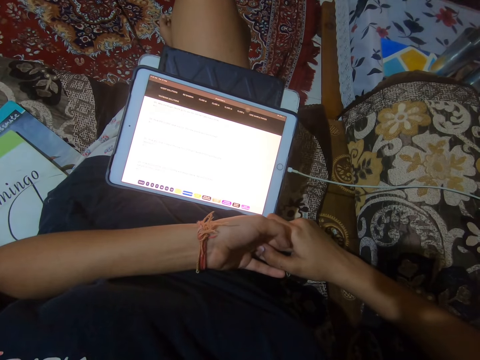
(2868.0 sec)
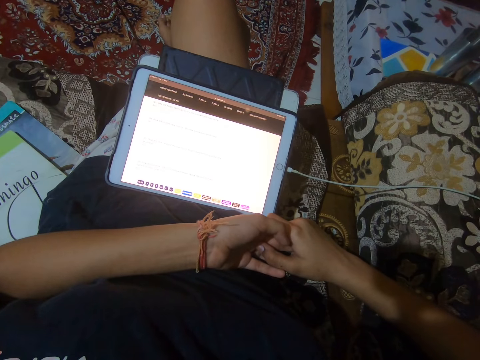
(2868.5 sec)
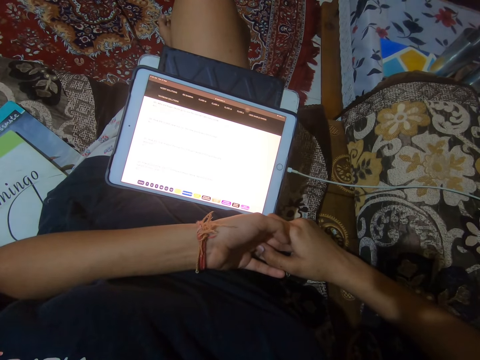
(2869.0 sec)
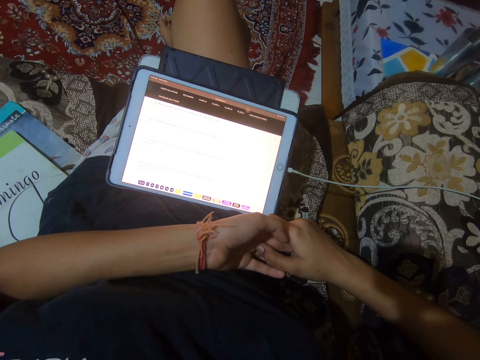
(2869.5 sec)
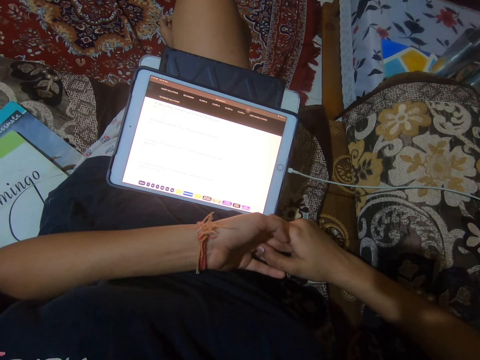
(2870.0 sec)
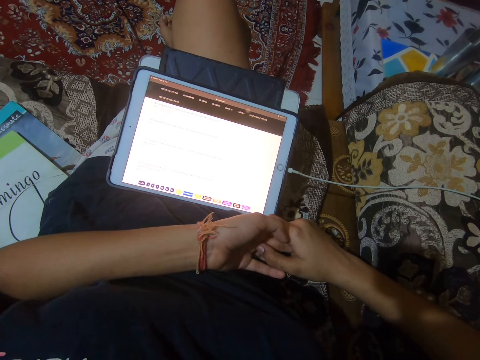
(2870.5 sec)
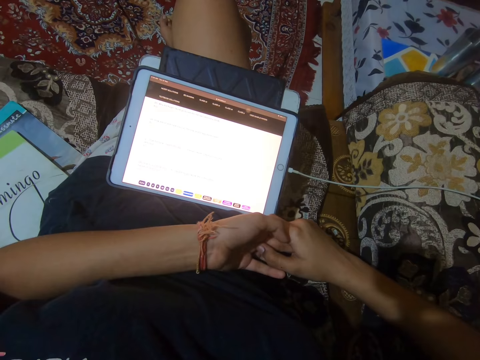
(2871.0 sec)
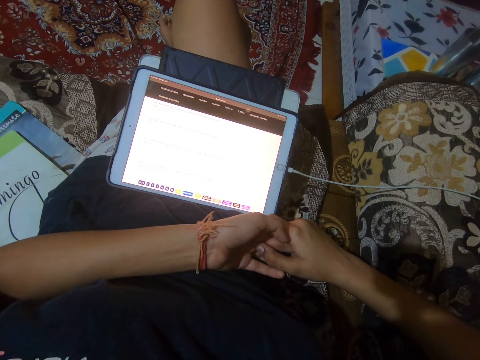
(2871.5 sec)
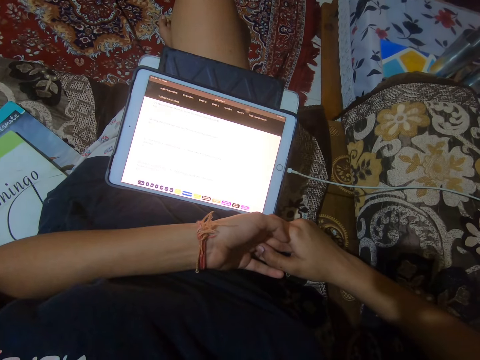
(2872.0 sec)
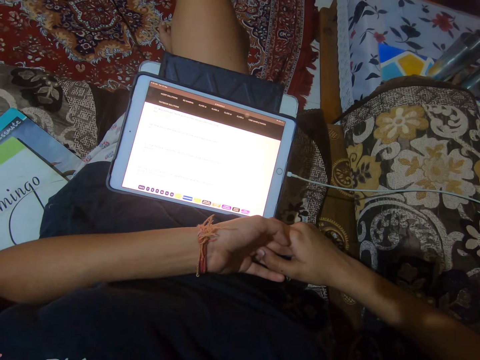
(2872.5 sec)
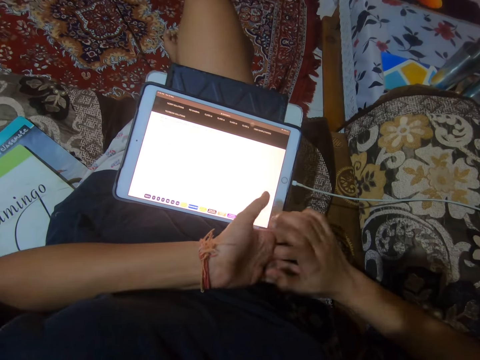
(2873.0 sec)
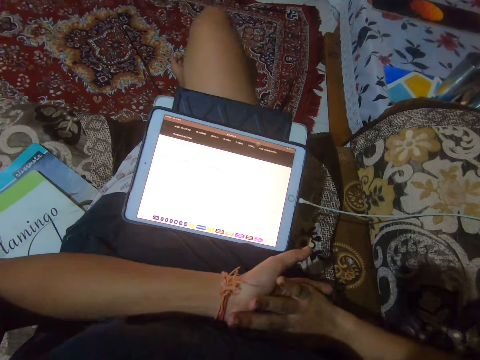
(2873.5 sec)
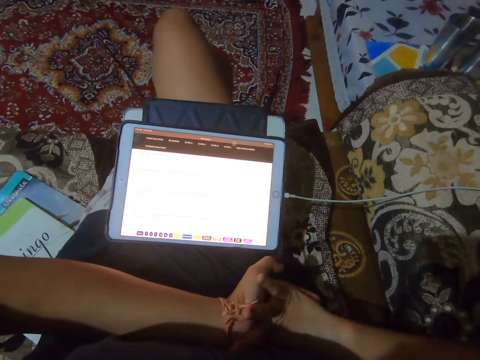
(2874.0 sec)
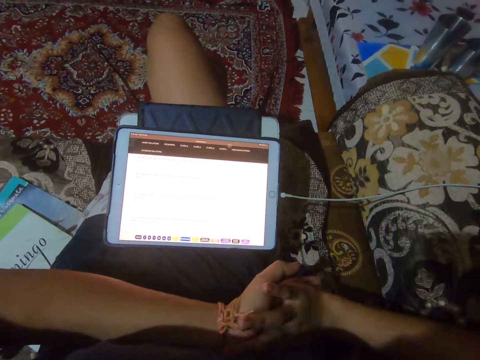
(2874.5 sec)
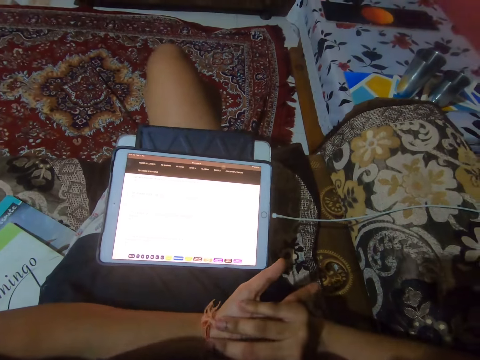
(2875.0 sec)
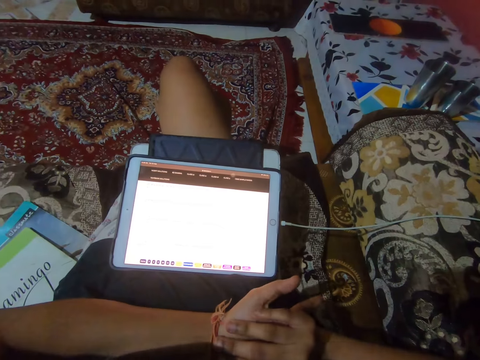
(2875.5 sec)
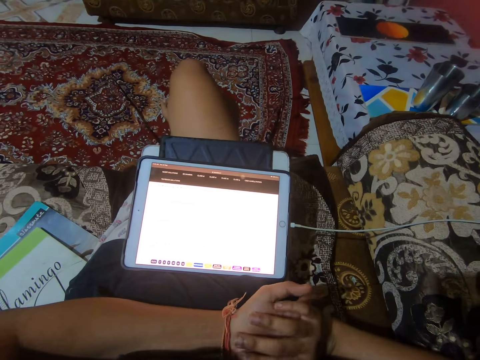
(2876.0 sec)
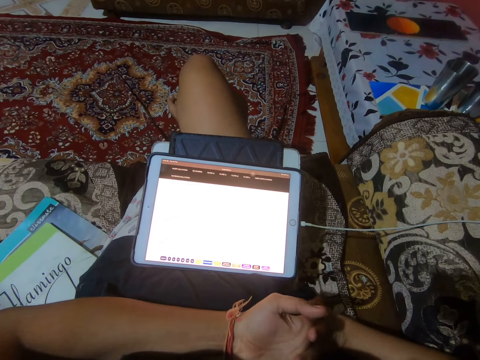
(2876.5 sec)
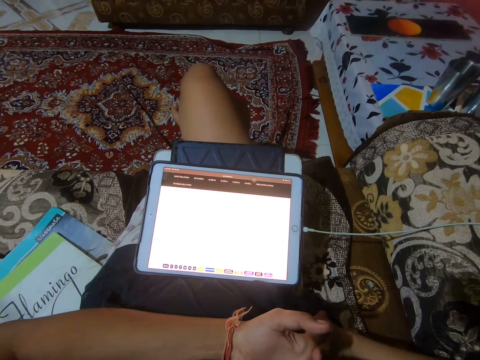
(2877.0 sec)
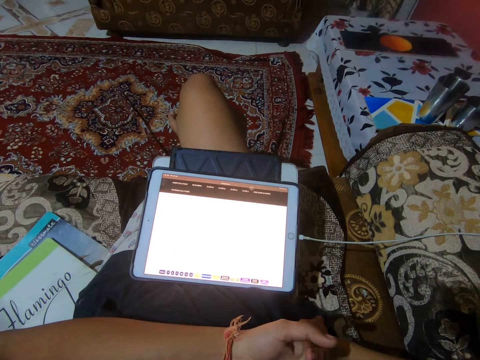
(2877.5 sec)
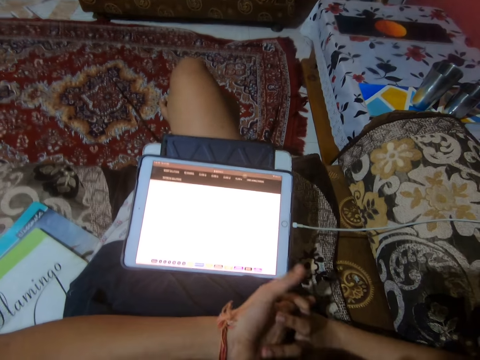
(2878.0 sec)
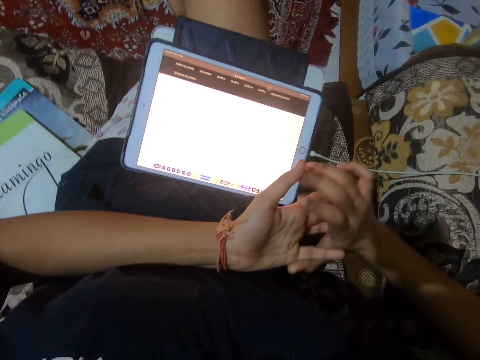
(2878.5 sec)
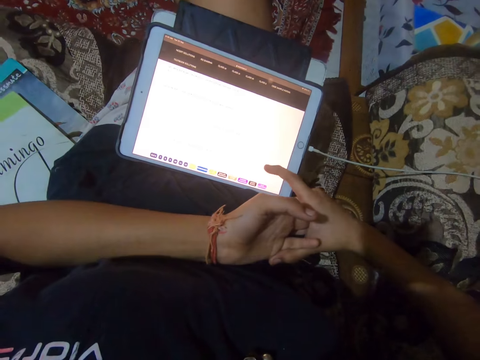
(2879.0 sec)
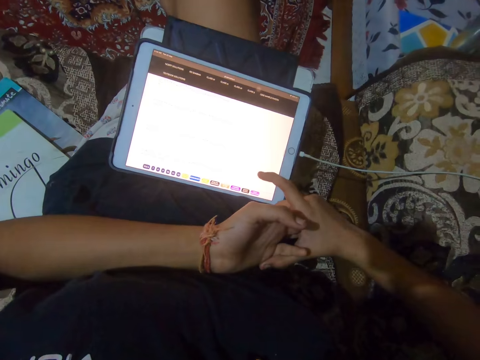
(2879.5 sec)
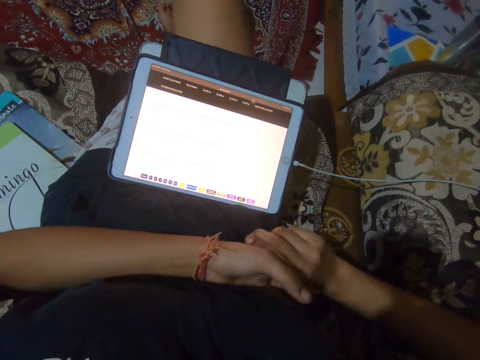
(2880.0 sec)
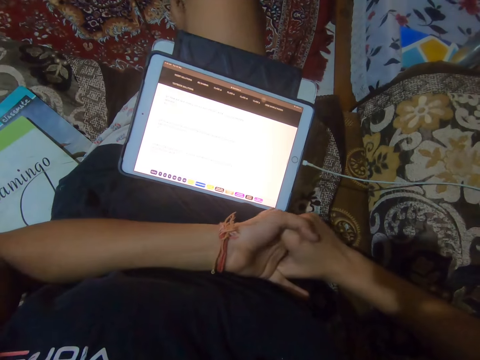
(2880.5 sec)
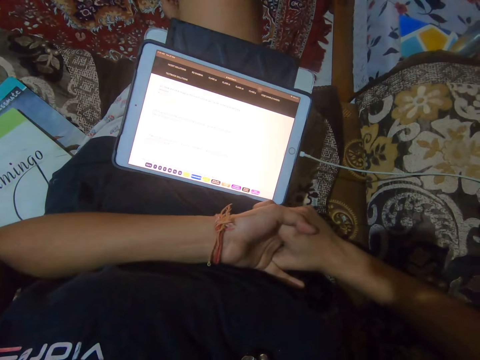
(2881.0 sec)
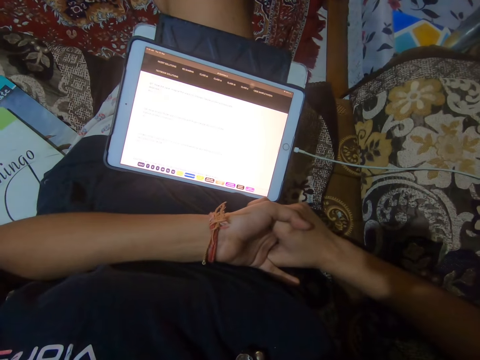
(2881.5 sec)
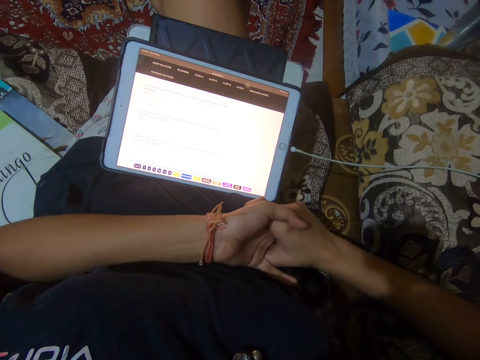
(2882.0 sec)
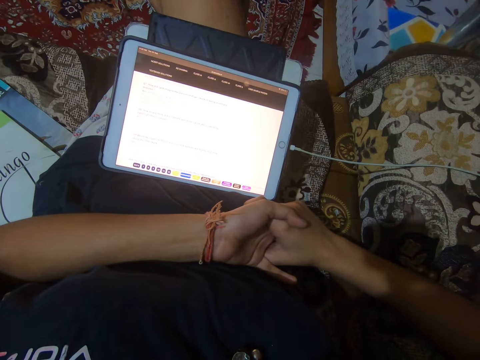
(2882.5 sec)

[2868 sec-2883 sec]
The camera wearer cracks her fingers. She moves her fingers. She stares at the tablet. She holds her left hand.

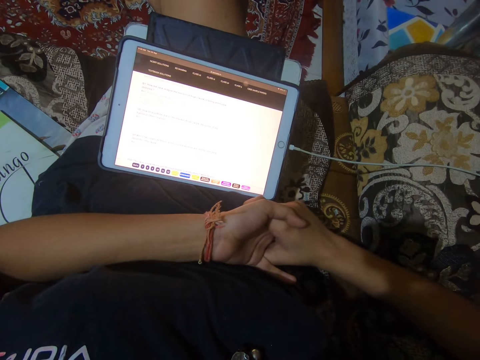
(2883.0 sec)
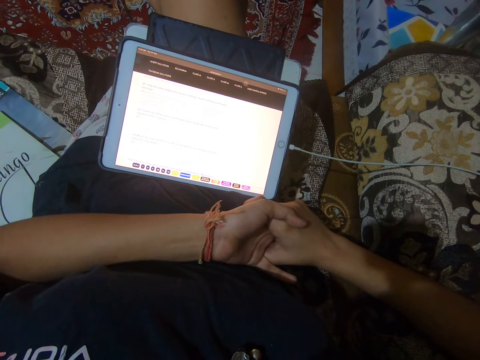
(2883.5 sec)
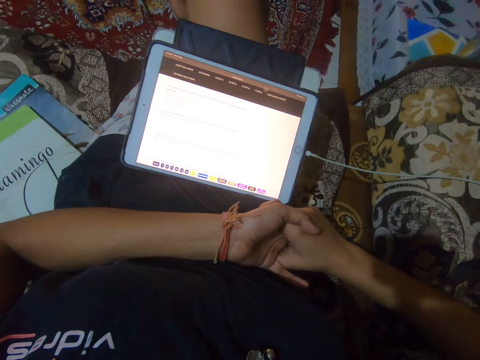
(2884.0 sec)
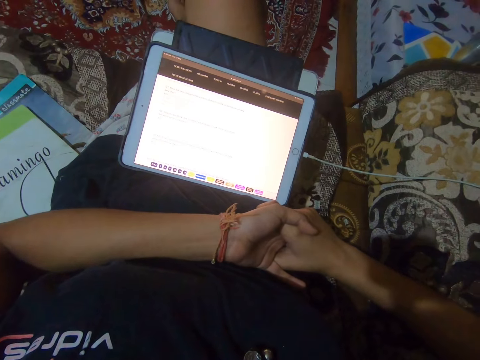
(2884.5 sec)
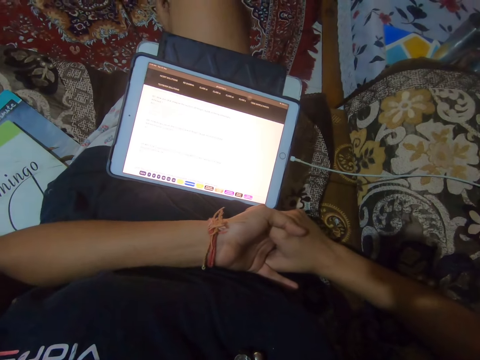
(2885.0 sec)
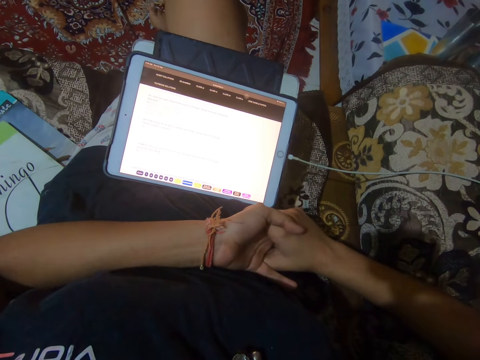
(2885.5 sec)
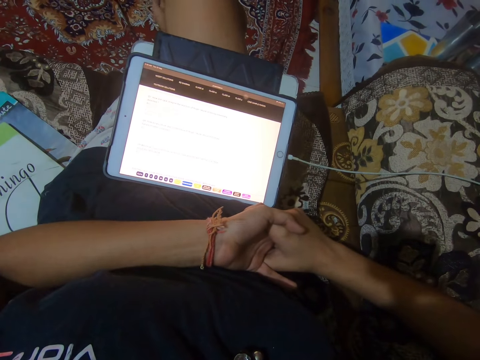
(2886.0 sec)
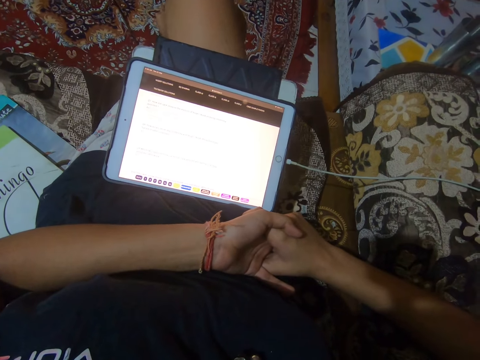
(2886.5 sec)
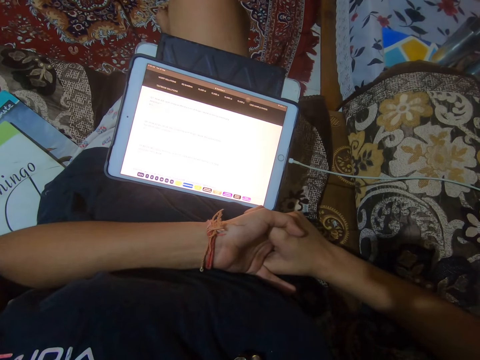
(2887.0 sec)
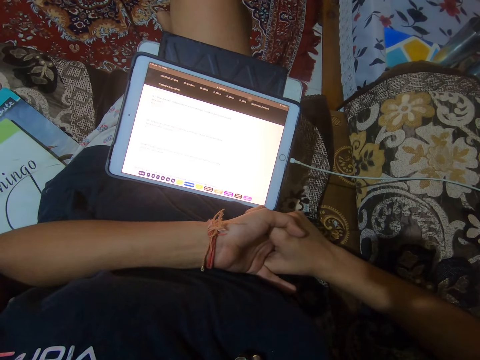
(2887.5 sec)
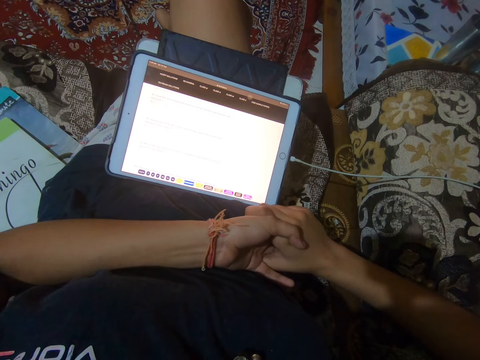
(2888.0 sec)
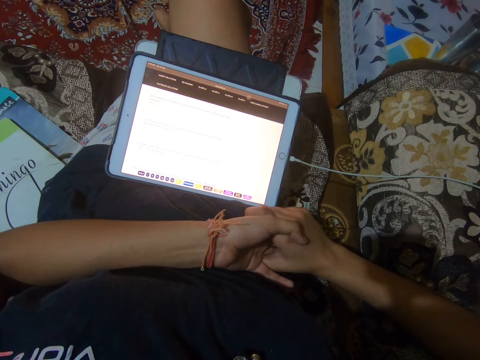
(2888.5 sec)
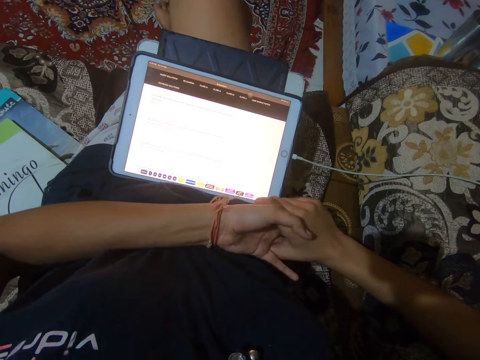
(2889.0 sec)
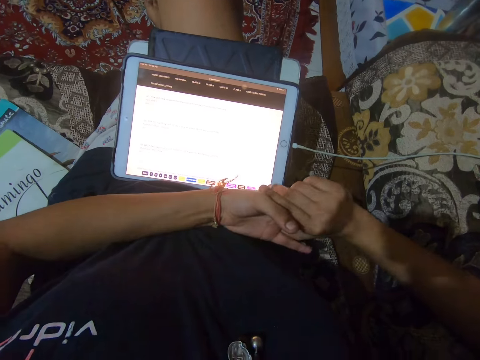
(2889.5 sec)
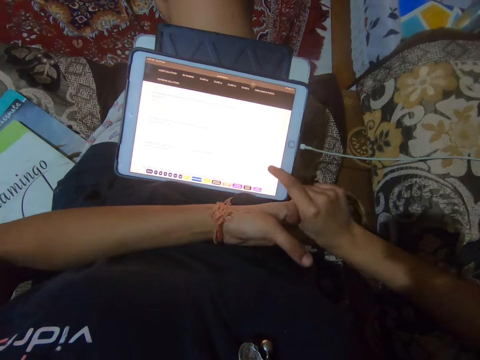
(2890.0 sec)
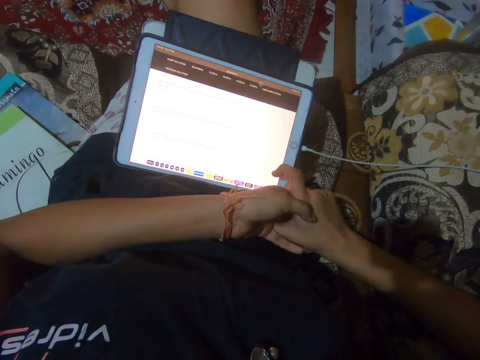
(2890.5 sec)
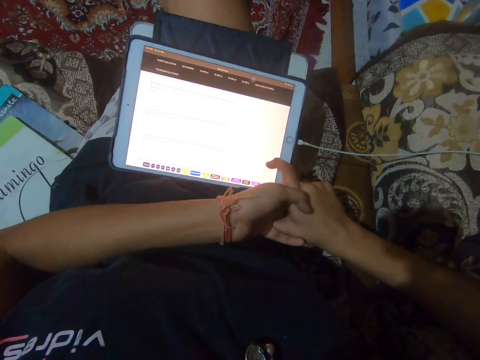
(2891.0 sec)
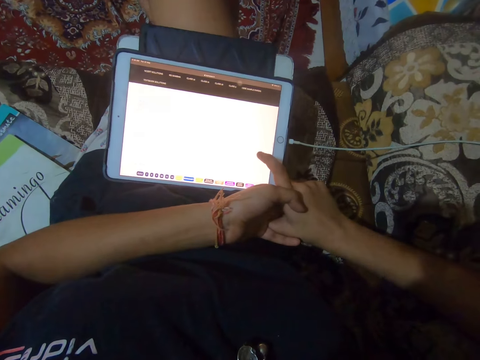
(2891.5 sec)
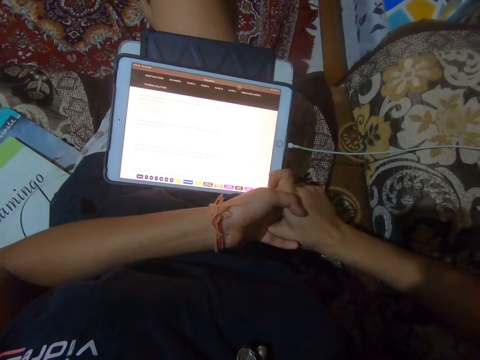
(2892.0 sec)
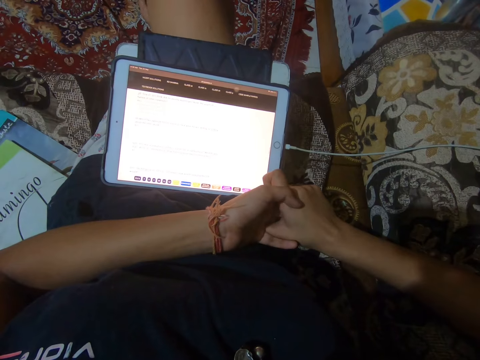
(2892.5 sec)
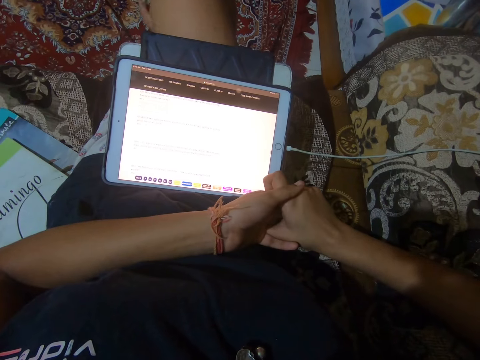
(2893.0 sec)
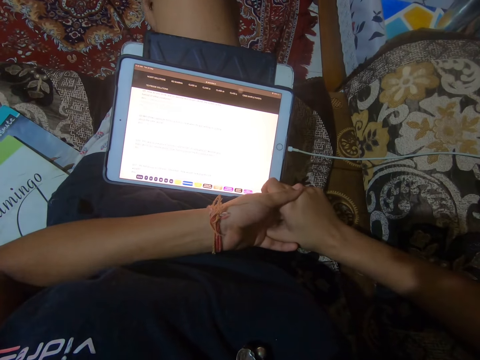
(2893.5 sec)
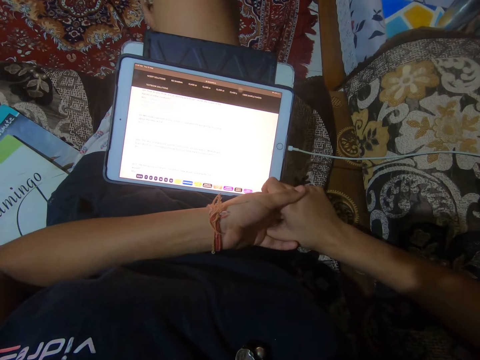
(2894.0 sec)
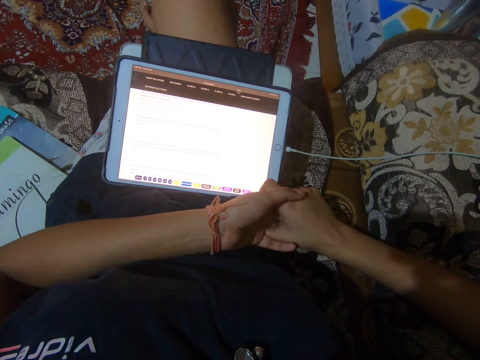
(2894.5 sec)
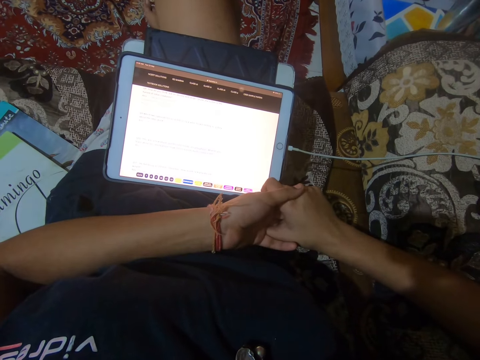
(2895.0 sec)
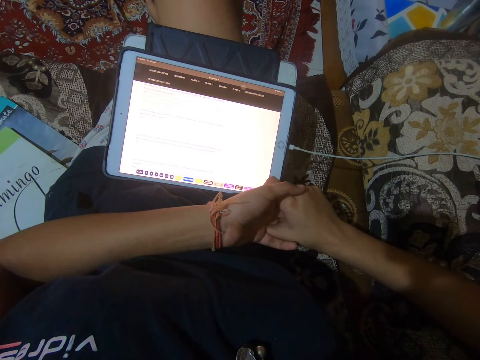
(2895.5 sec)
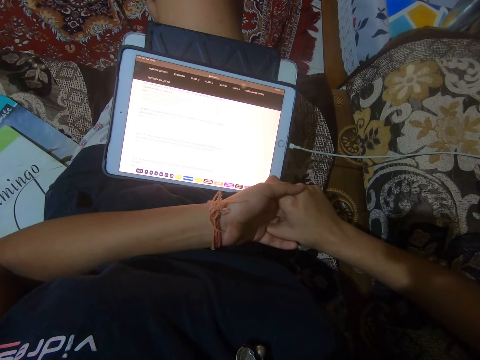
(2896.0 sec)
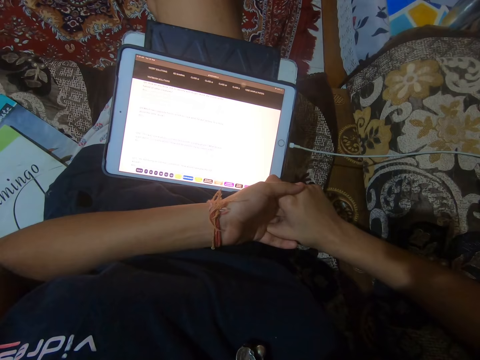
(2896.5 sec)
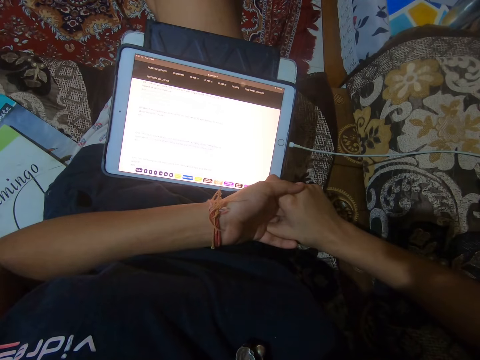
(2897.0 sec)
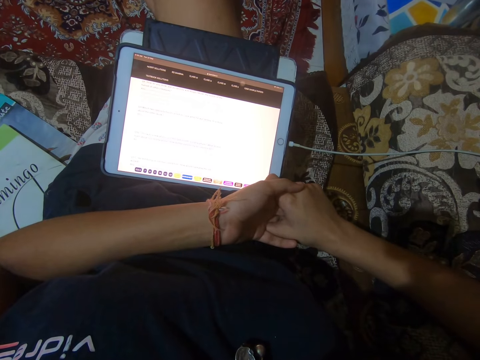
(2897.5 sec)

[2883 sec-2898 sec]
The camera wearer scrolls through the iPad with her right finger.
